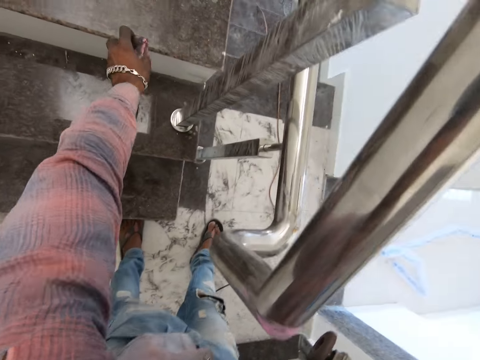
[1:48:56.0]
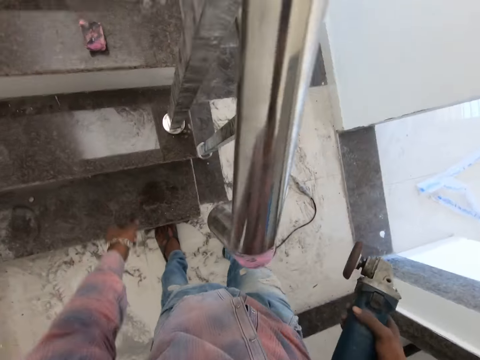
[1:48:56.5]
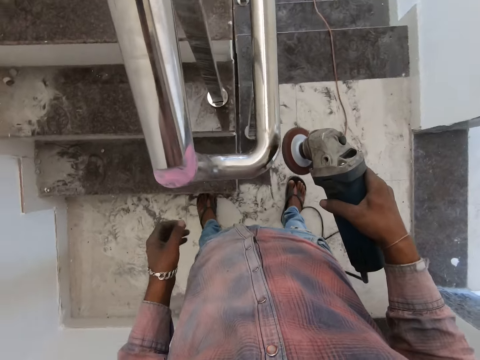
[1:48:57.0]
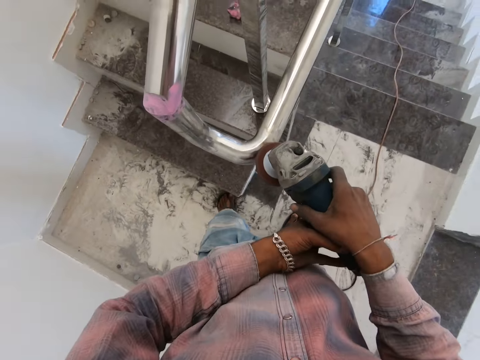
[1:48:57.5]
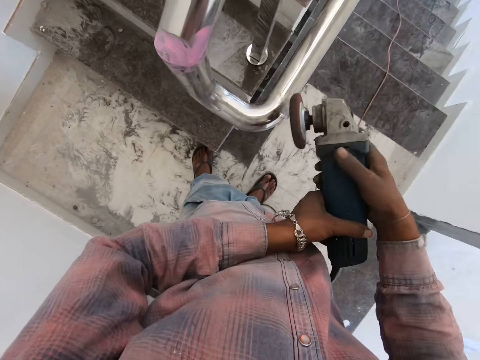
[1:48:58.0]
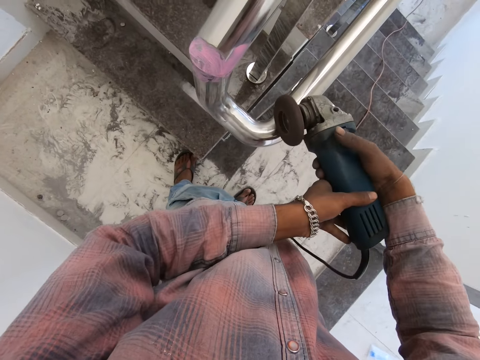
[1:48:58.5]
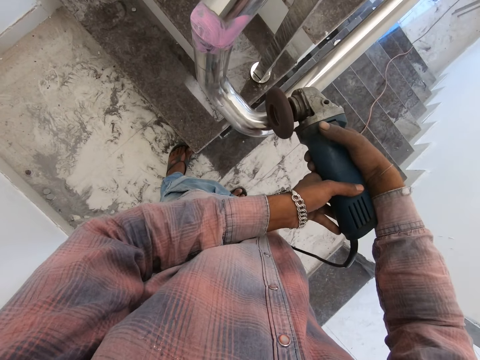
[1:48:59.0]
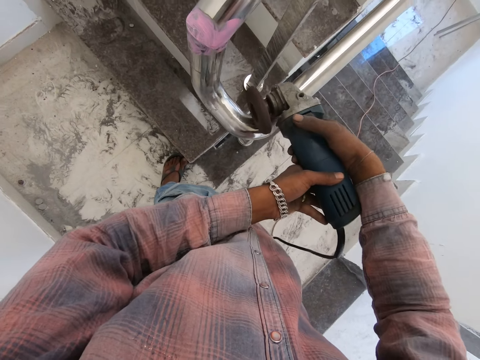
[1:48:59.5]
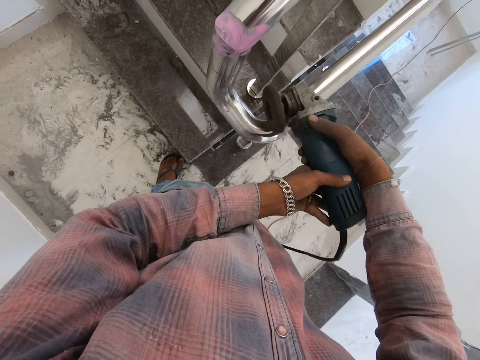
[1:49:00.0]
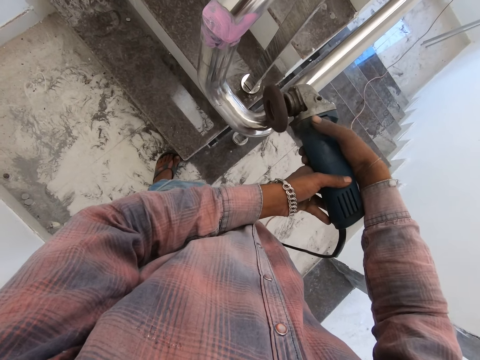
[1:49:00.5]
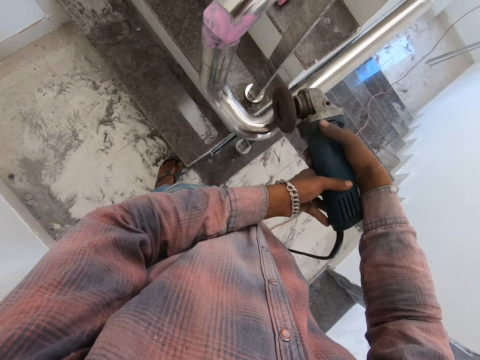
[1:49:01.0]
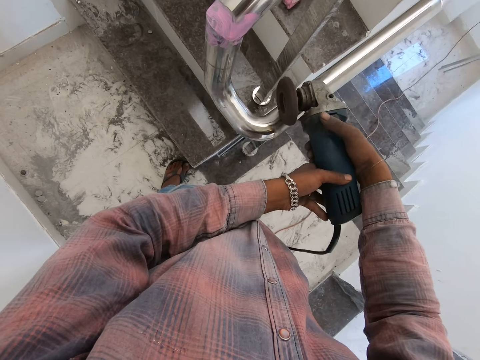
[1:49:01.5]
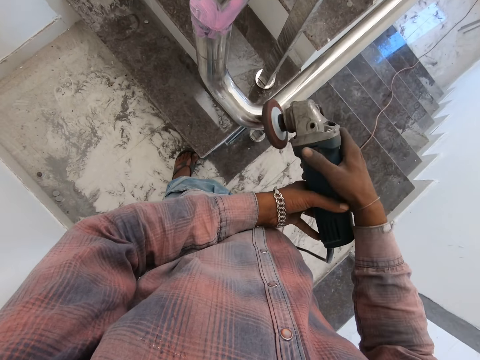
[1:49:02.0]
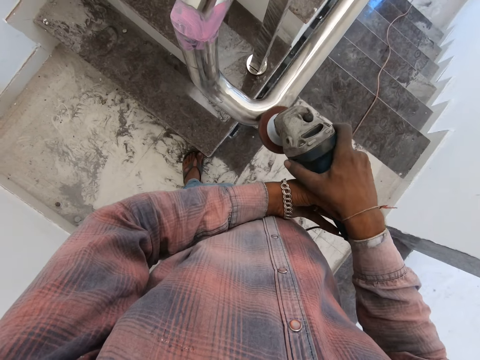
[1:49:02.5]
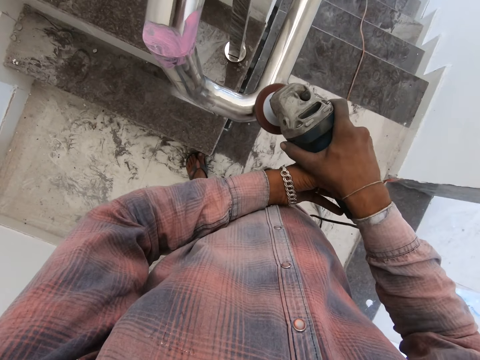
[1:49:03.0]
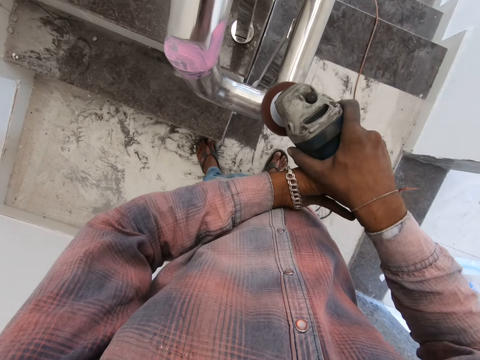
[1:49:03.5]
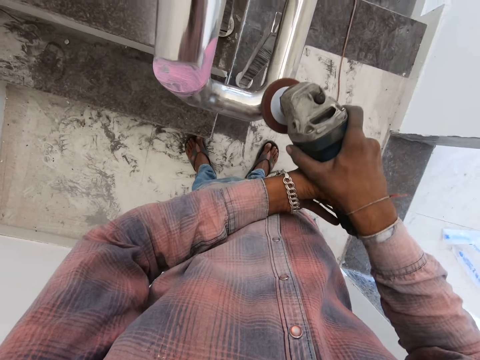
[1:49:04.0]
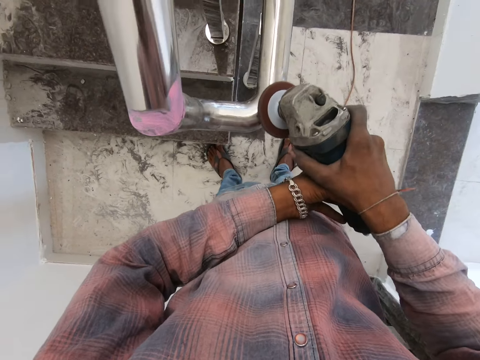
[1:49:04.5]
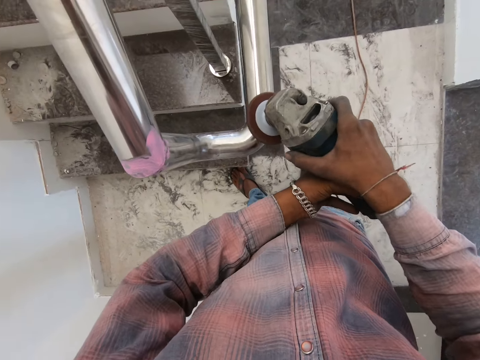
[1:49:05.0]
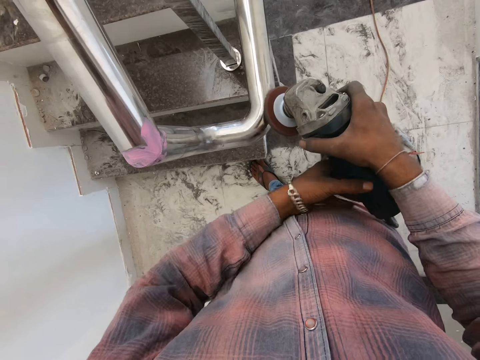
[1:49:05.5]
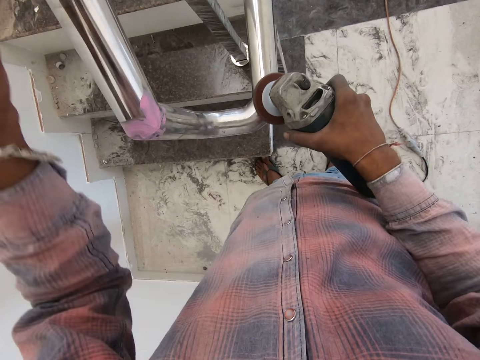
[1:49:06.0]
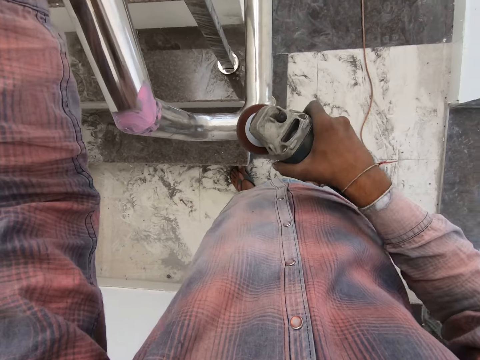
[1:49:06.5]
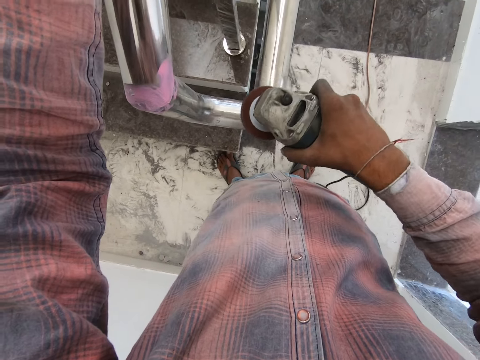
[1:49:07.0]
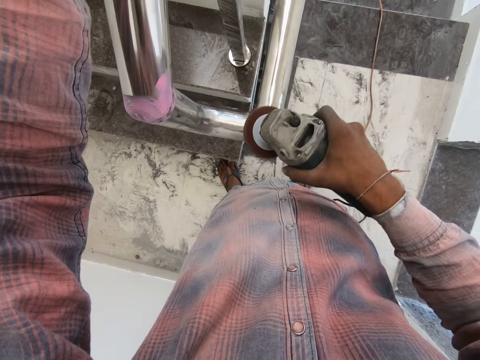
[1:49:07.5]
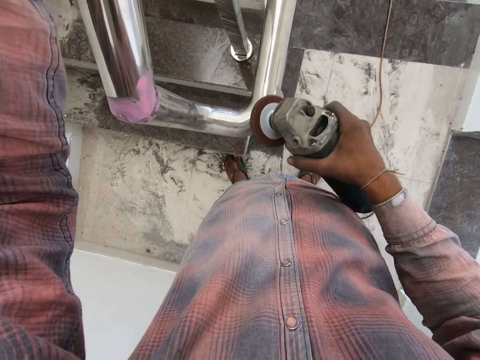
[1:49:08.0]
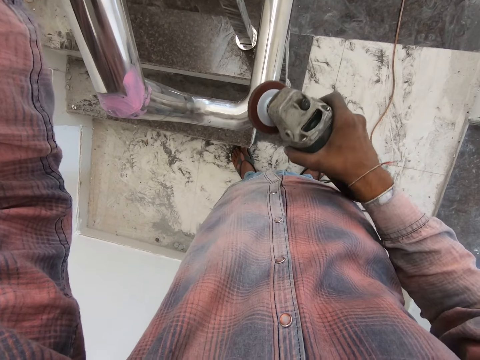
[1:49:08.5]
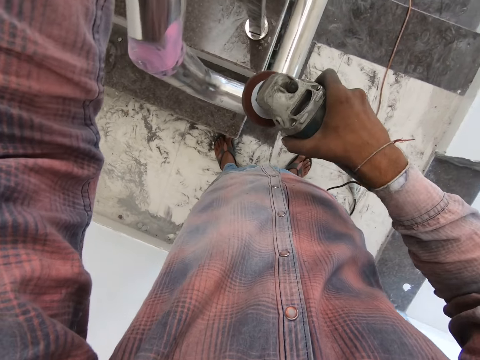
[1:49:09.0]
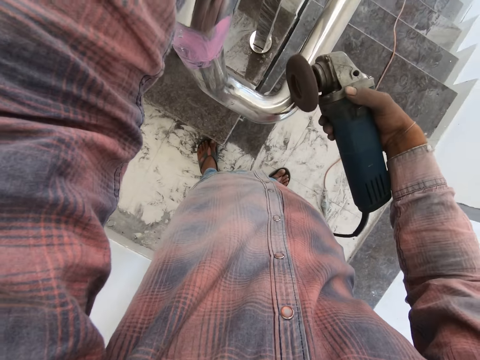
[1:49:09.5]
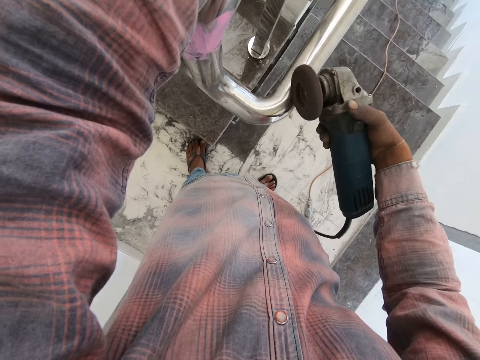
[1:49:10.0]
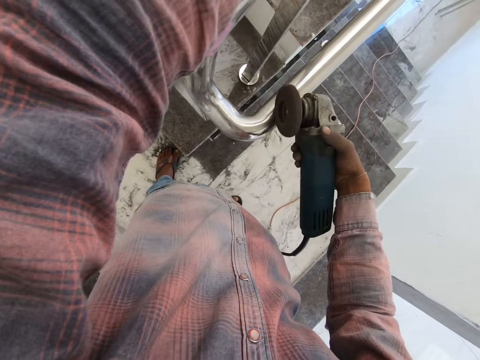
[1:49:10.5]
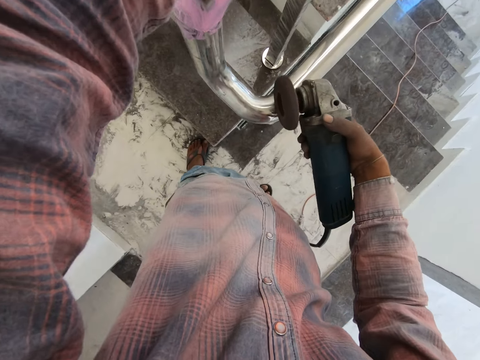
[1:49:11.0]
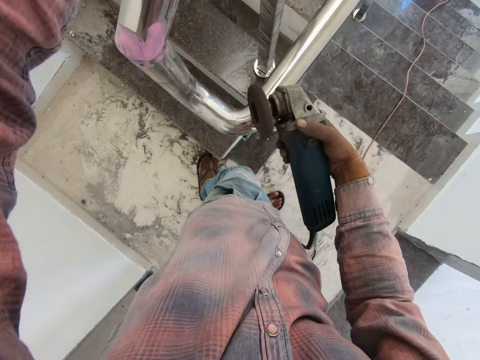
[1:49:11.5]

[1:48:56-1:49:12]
The camera wearer drops the sponge. They hold the angle grinder with both hands. They do so again. They smoothen the stair rail. They hold the steel metal with the left hand.

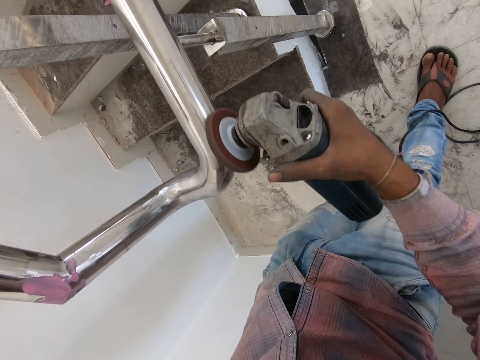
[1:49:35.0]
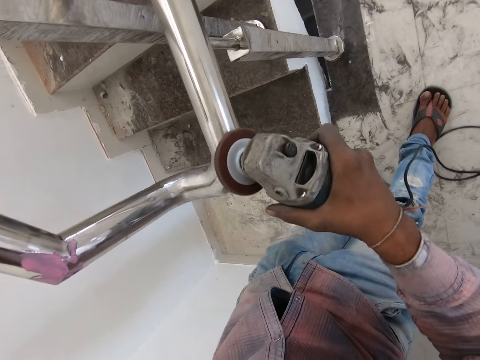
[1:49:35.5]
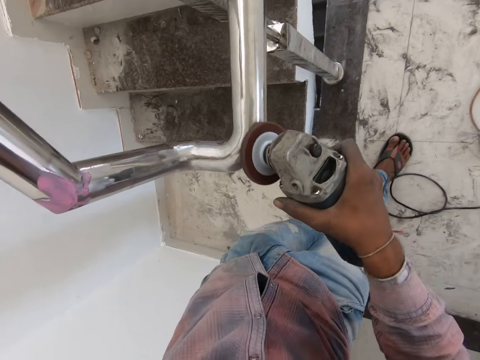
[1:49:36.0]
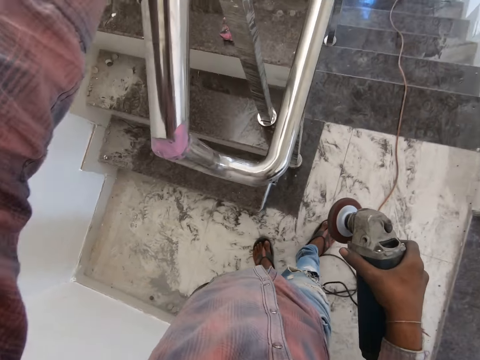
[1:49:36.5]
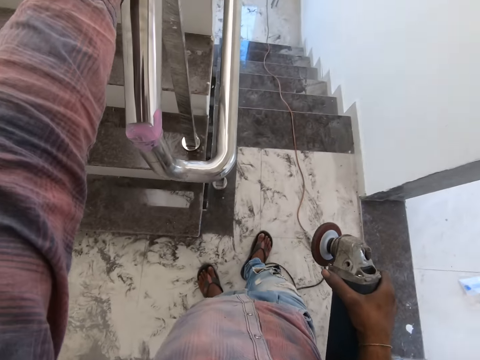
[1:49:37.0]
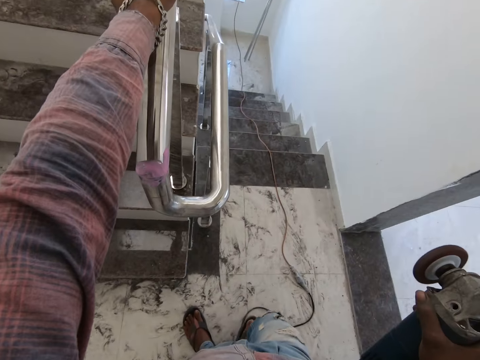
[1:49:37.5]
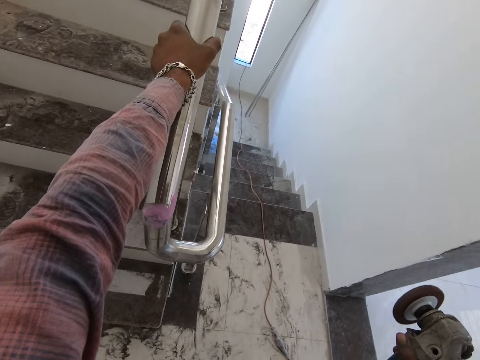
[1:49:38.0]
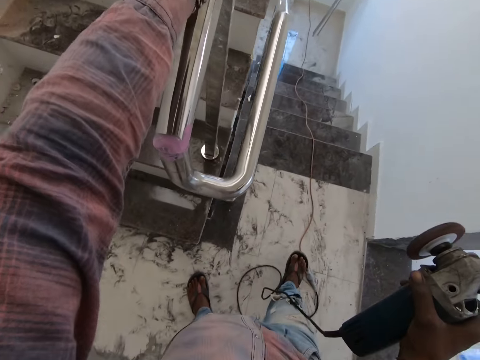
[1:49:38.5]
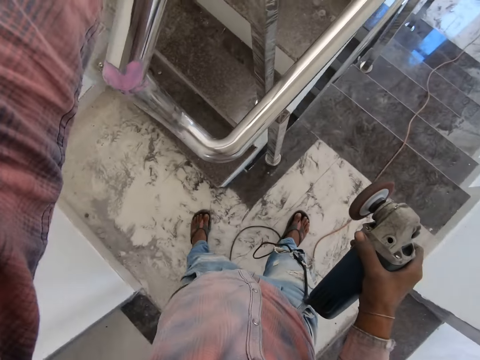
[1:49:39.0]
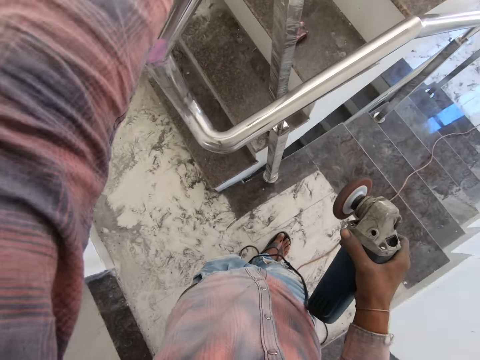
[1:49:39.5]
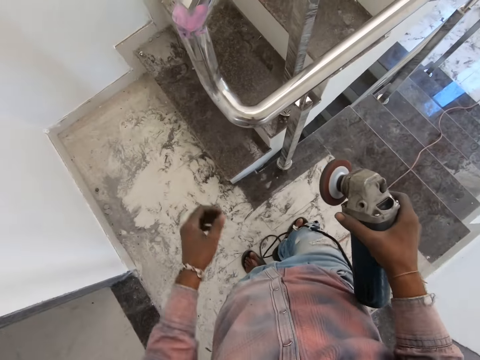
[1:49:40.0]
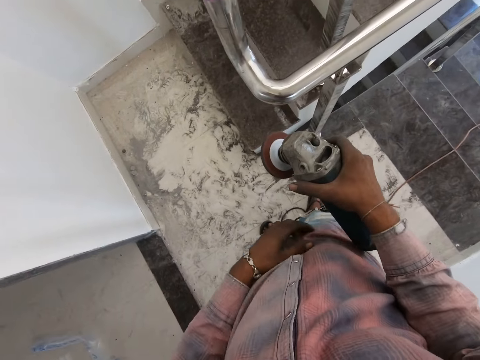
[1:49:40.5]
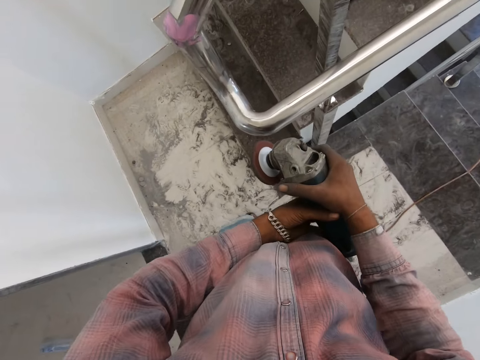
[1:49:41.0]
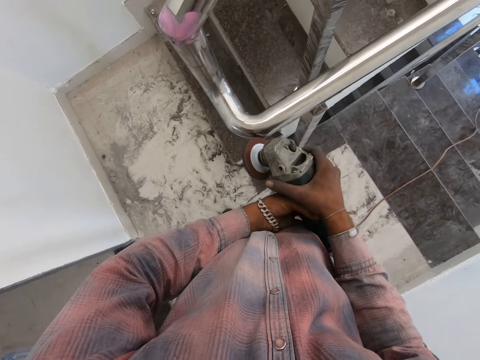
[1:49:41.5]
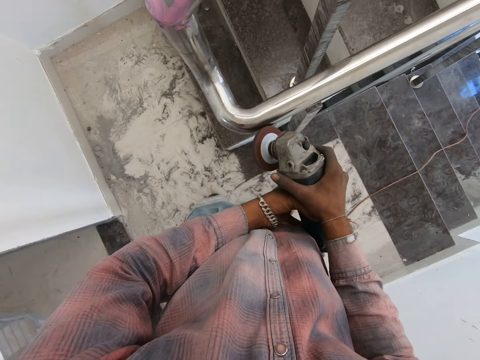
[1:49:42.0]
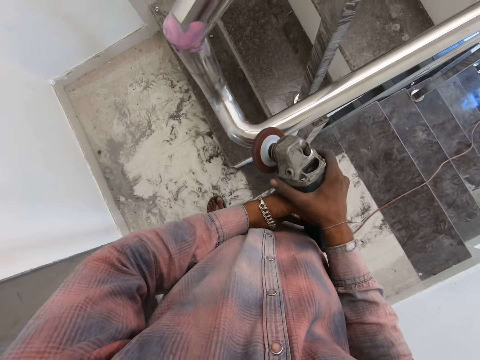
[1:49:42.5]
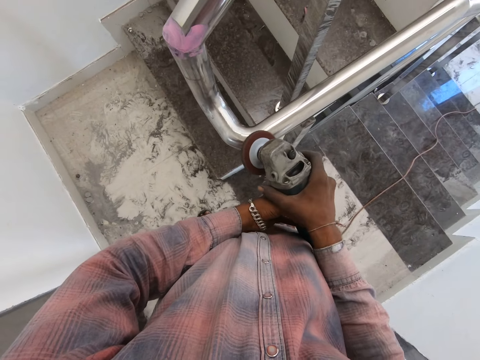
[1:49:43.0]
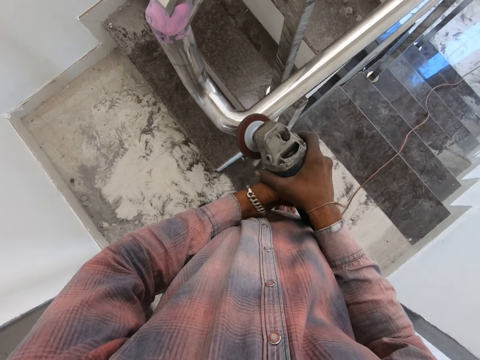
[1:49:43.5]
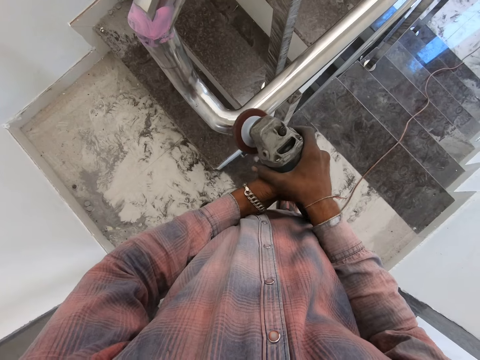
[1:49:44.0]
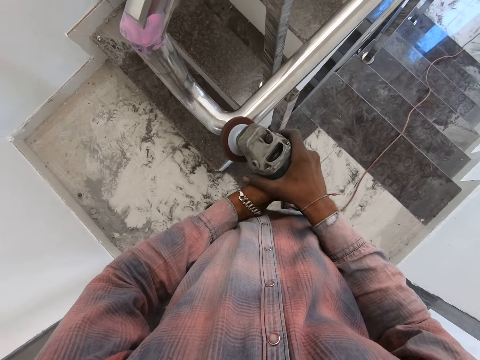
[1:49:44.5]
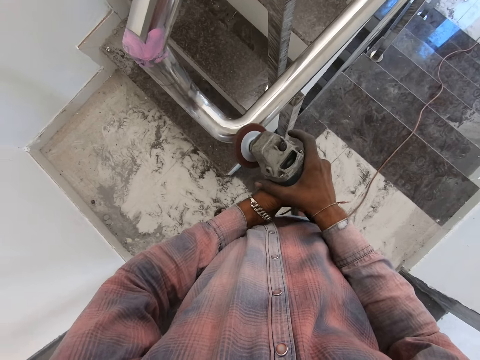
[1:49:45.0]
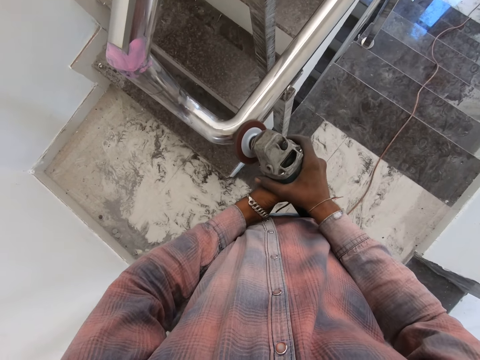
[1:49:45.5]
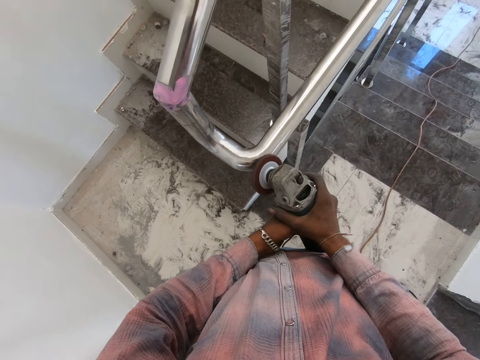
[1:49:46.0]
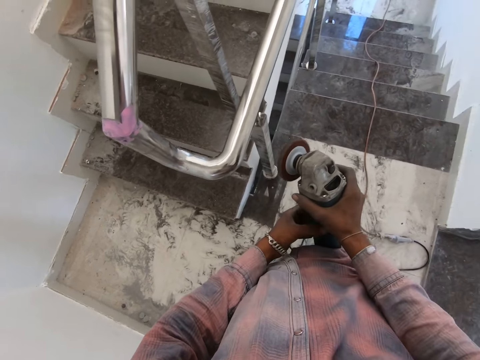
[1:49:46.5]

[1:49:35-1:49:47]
The camera wearer removes the angle grinder from the steel metal. He holds onto the stair rail. He removes his left hand from the steel metal. He holds the angle grinder with both hands. He smoothens the stair rail. He holds the angle grinder with both hands again.
